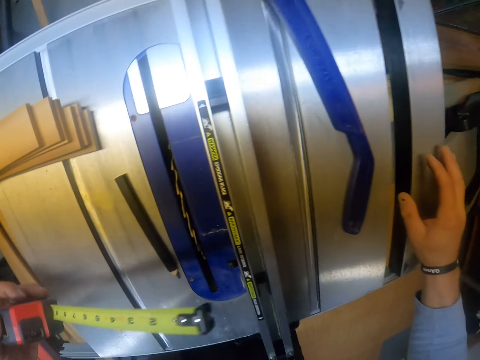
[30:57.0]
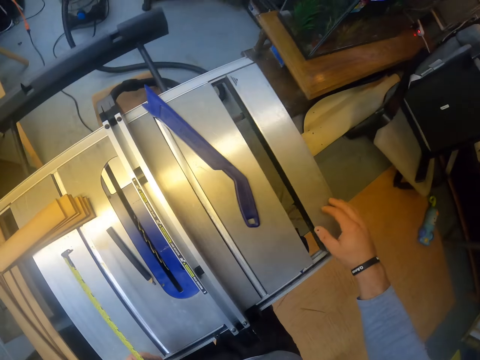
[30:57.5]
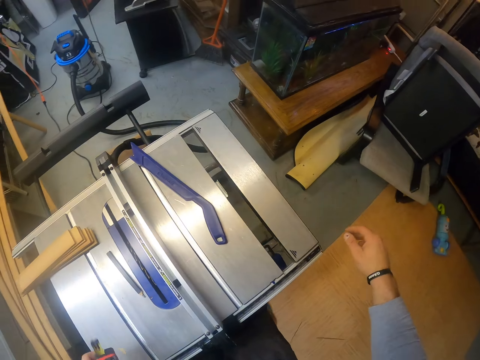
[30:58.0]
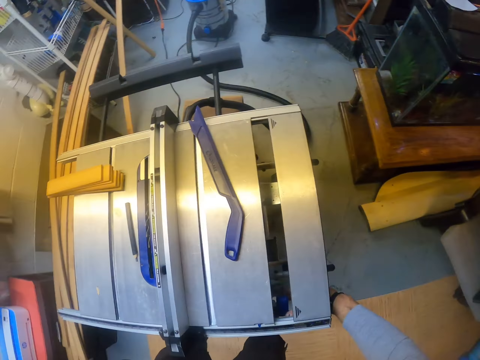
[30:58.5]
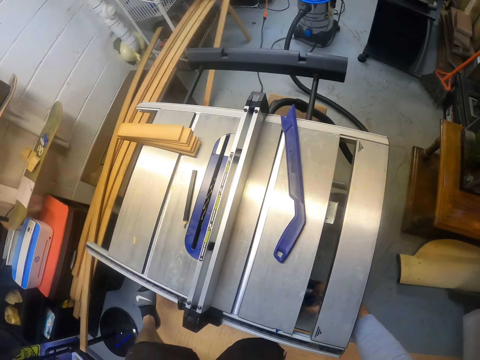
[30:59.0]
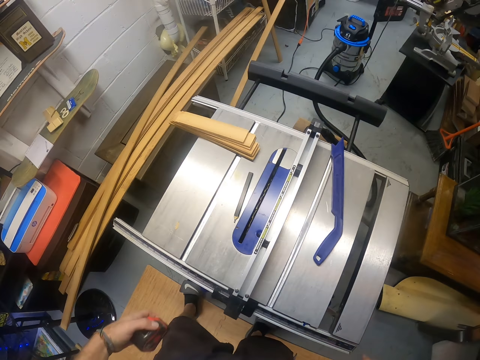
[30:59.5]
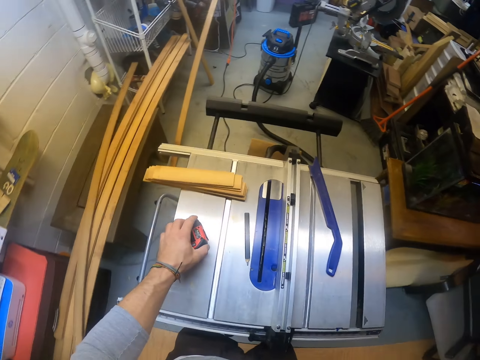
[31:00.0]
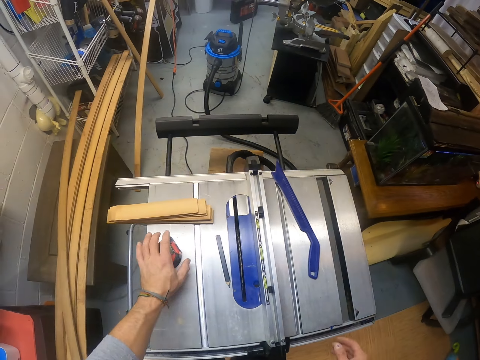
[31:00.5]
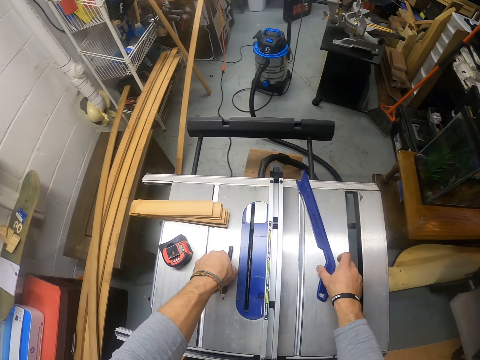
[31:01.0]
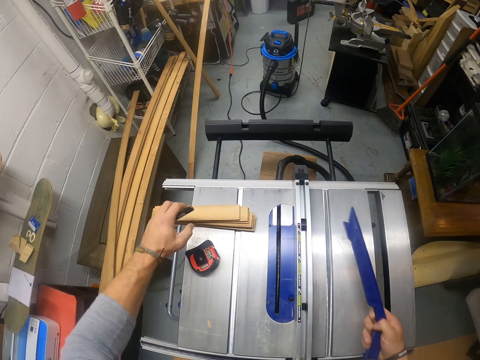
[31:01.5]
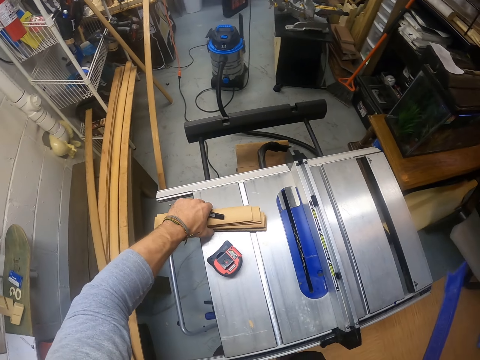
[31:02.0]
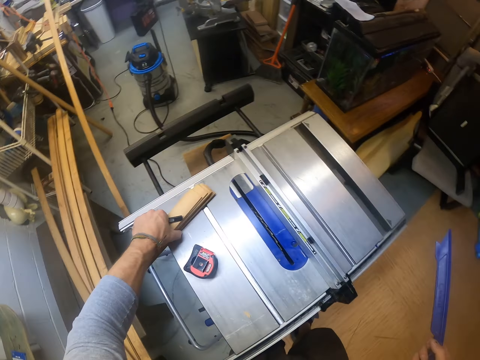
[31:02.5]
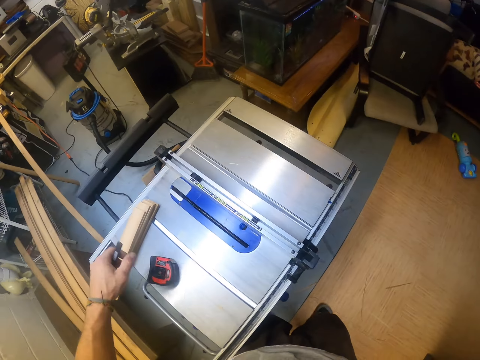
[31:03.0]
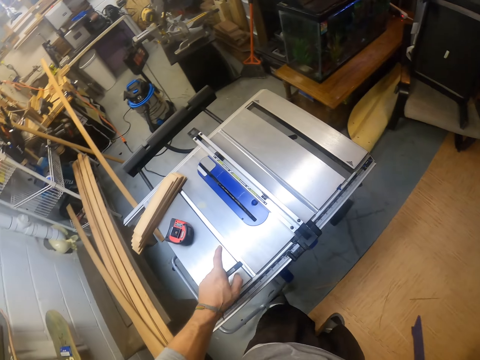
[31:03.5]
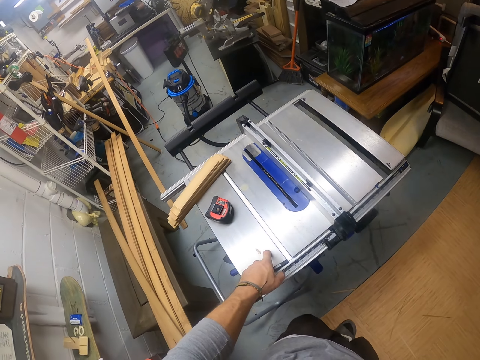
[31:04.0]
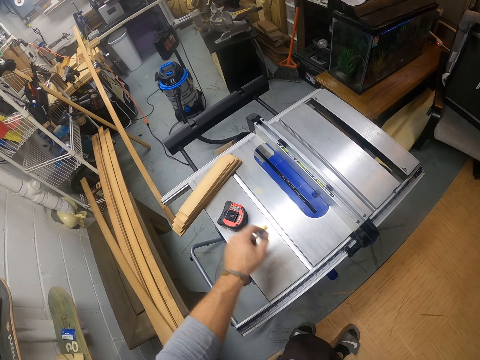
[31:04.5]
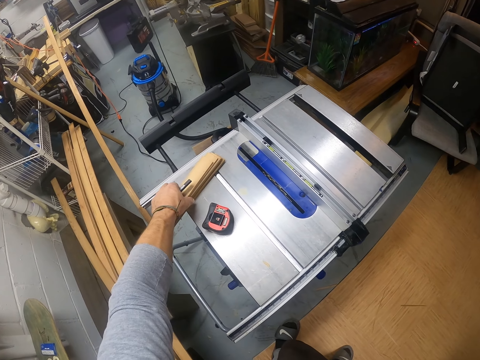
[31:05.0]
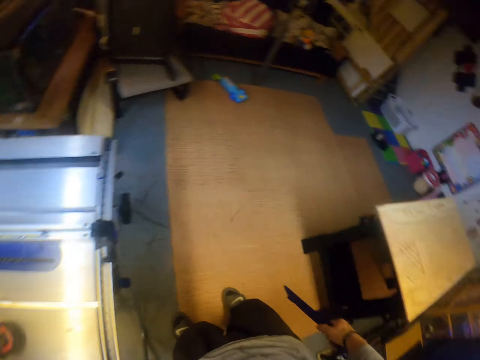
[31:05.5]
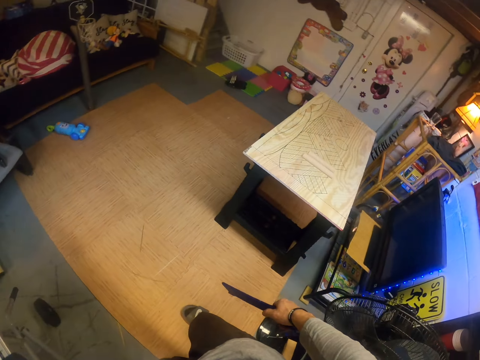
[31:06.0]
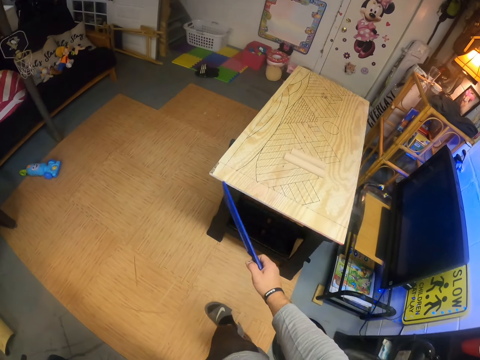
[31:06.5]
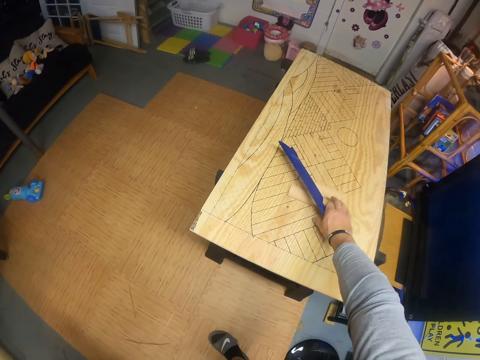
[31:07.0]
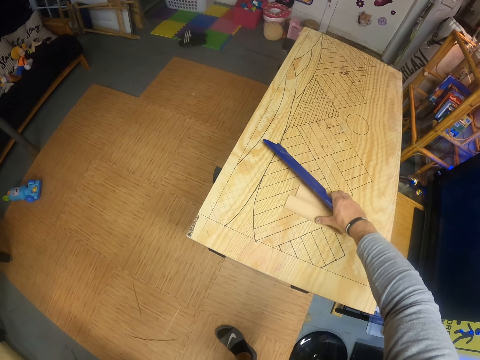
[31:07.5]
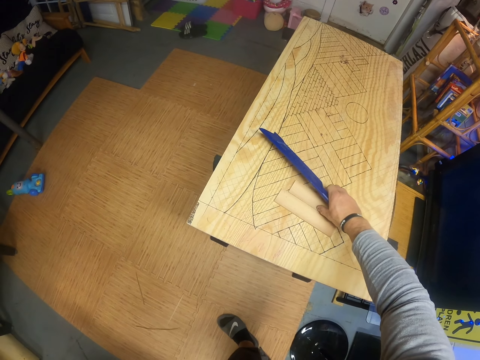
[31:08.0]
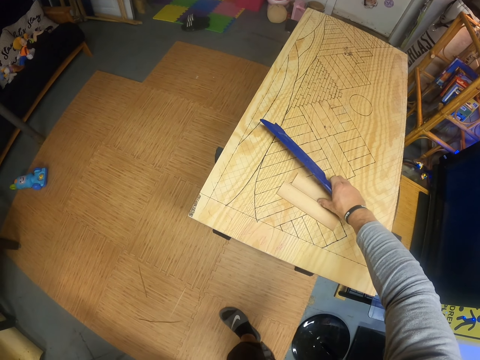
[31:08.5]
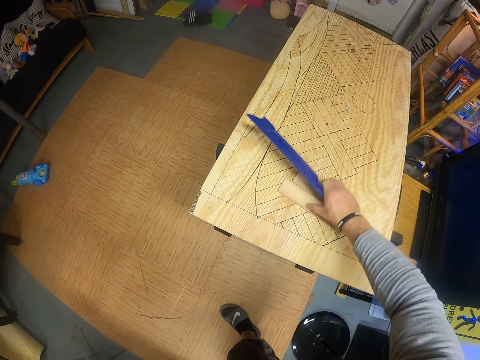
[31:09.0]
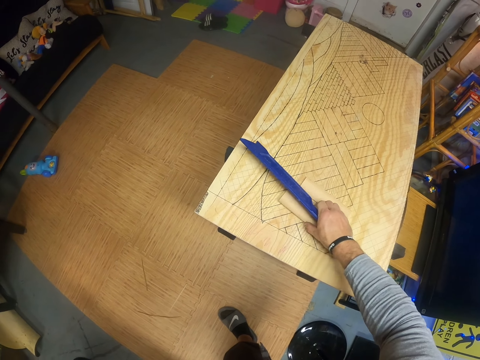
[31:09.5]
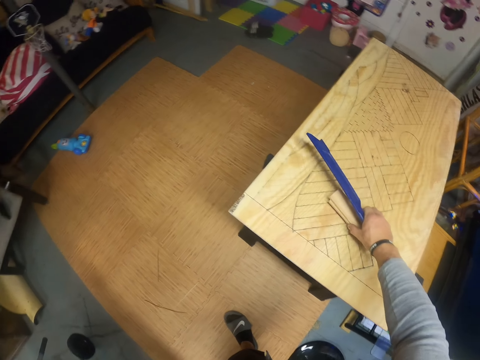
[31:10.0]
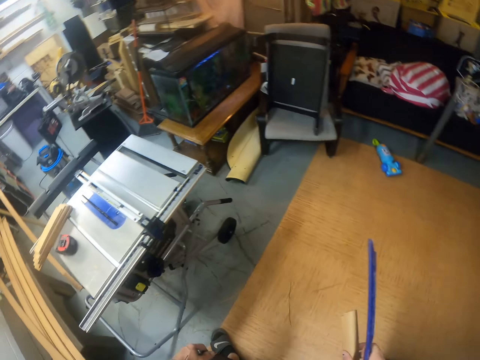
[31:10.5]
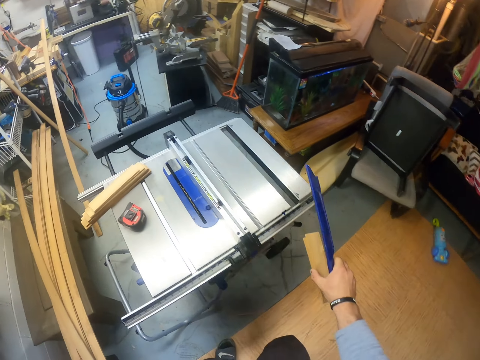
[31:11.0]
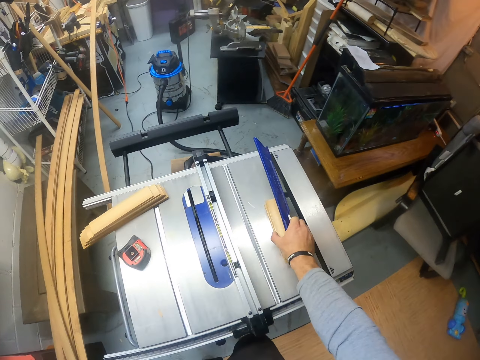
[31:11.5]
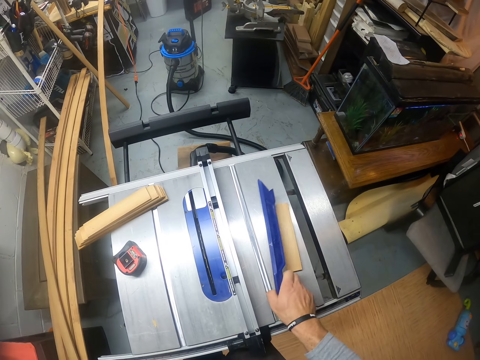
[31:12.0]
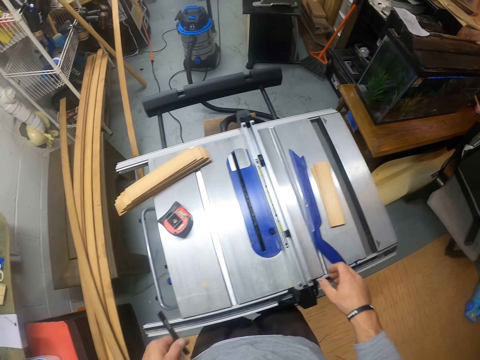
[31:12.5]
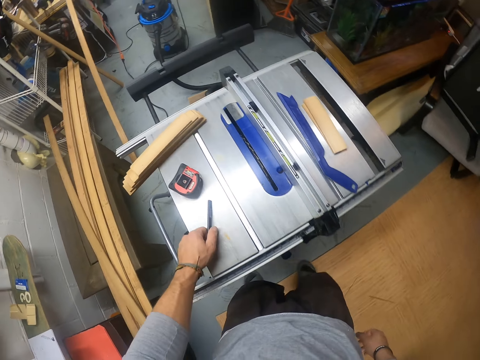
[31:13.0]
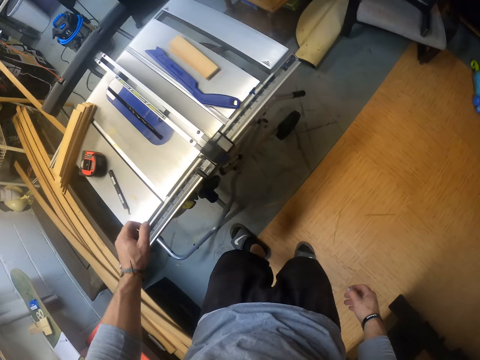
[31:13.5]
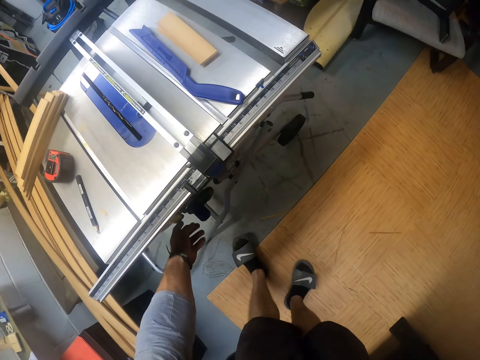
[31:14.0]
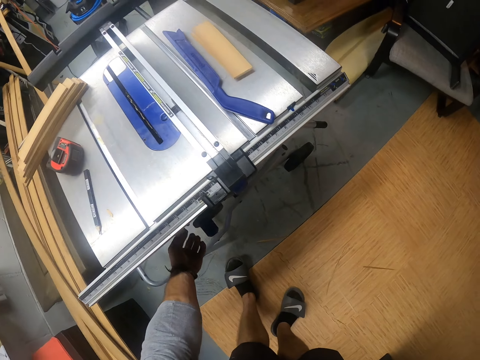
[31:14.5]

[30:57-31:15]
The camera wearer operates the router table. He drops the measuring tape on the sawmill machine with his left hand. He picks up the plate on the sawmill machine with his right hand. He picks up a pencil on the sawmill machine with his left hand. He adjusts the pieces of wood on the sawmill machine with his left hand. He moves the woods. He moves right. He picks up pieces of wood on a table with his right hand. He picks up the pieces of wood from the table with his right hand. He moves left. He drops the pieces of wood on the sawmill machine with his right hand. He drops the plate on the sawmill machine with his right hand. He drops the pencil on the sawmill machine with his left hand.

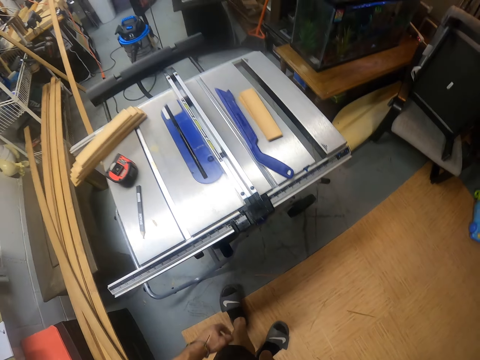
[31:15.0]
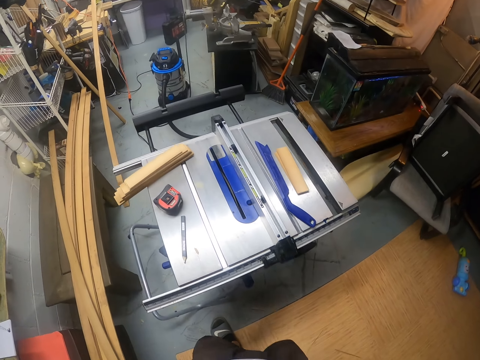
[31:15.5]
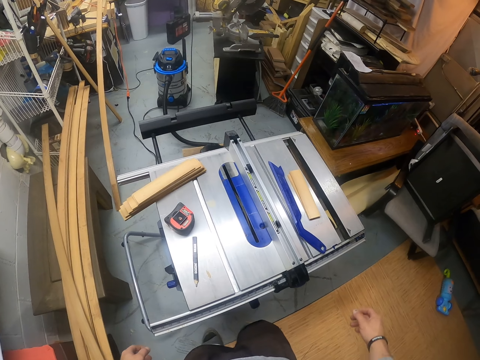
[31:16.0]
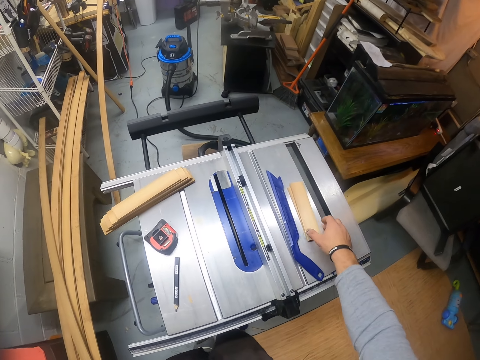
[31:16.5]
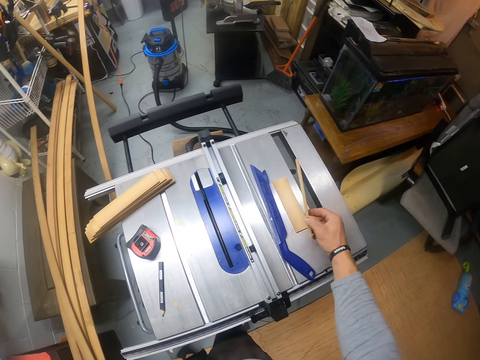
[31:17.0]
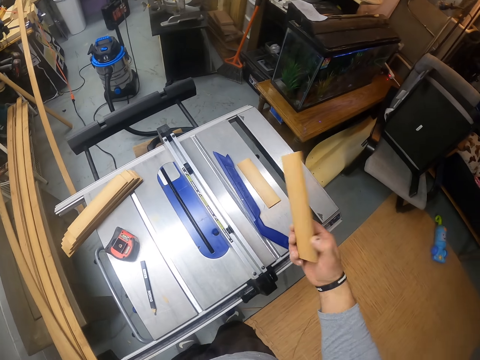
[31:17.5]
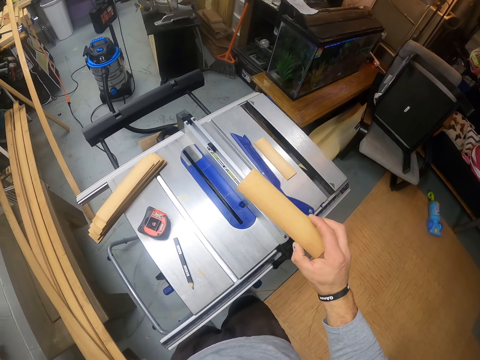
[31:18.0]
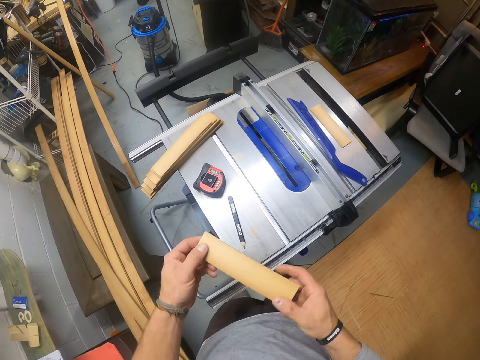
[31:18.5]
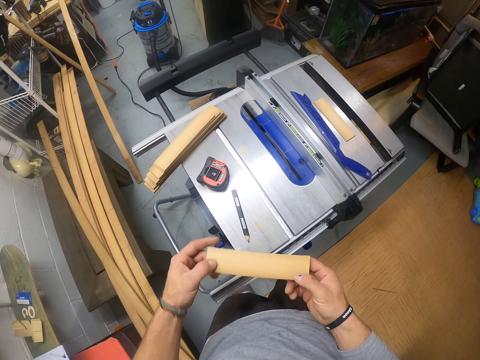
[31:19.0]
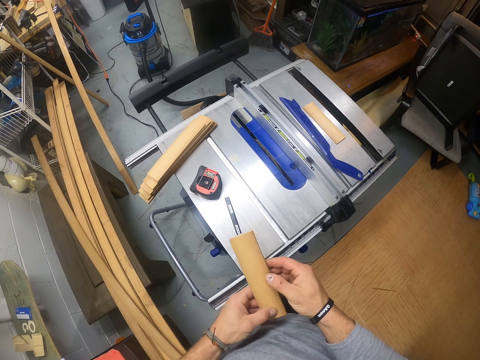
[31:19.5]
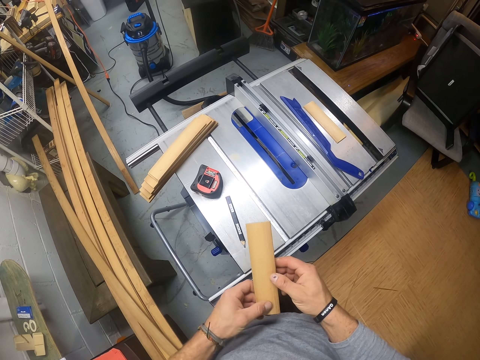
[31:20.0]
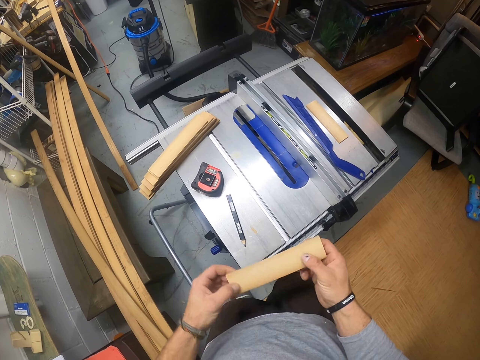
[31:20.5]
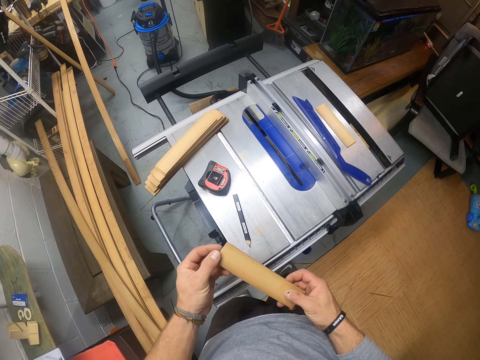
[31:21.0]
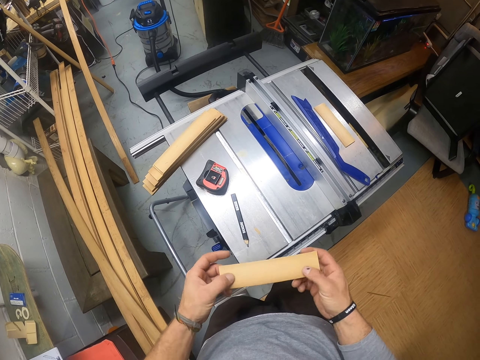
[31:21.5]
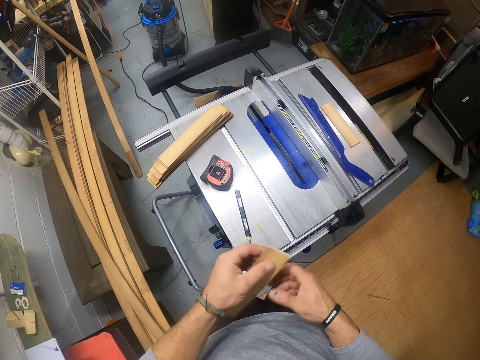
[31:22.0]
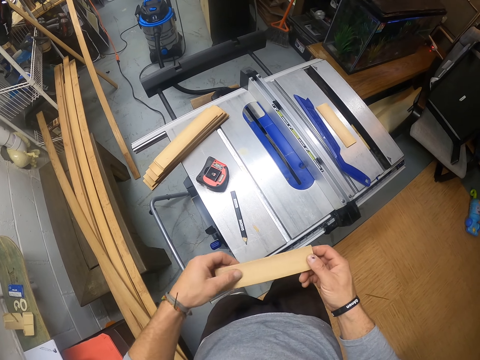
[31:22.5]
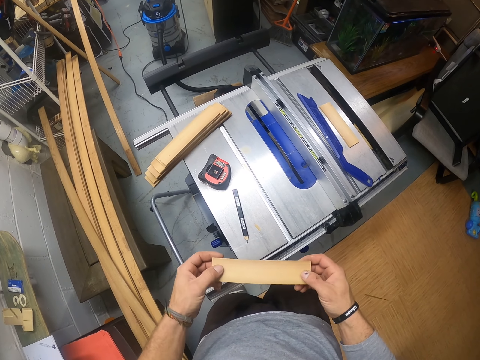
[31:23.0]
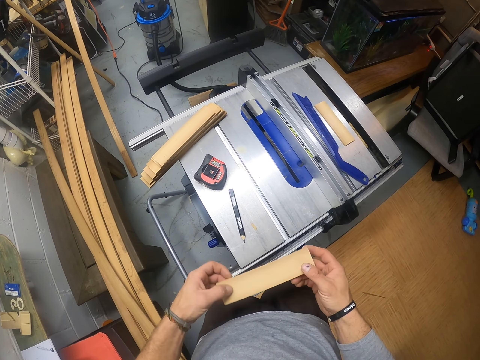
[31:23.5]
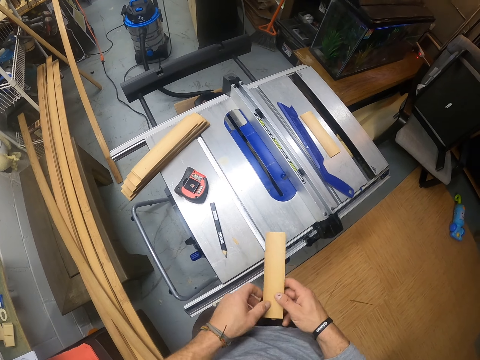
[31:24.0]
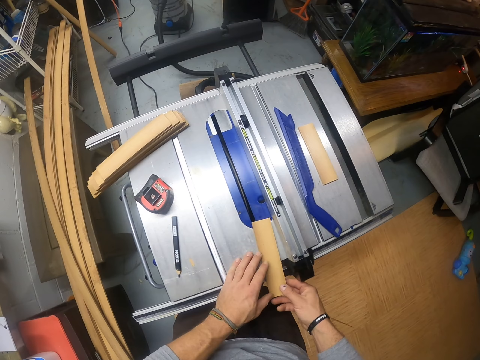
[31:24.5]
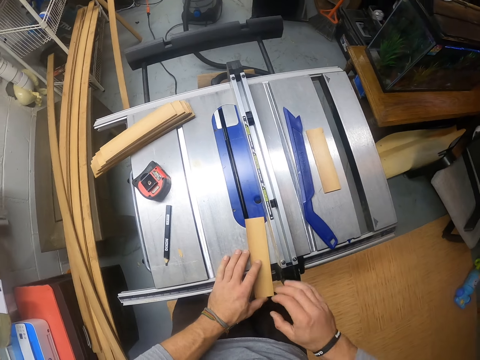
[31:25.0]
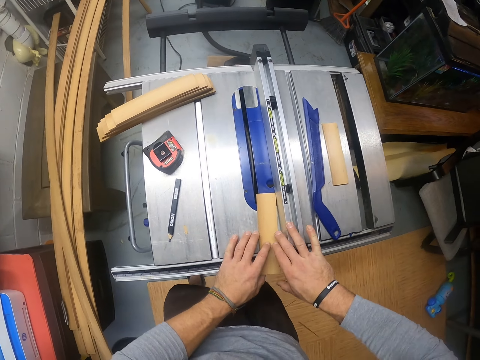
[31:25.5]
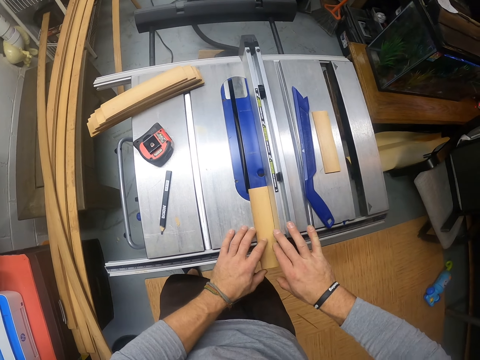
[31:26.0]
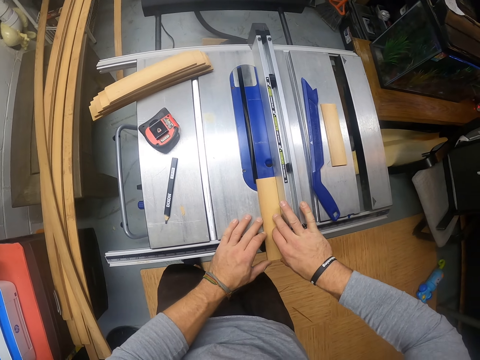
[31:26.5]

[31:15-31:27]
The camera wearer picks up a piece of wood from the sawmill machine with his right hand. He looks at the wood. He holds the piece of wood with his hands. He places the piece of wood on the sawmill machine with his hands.
